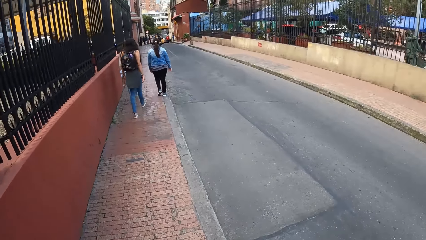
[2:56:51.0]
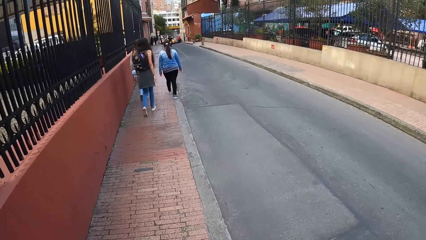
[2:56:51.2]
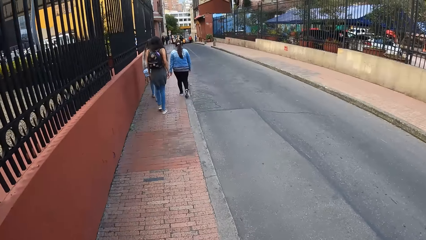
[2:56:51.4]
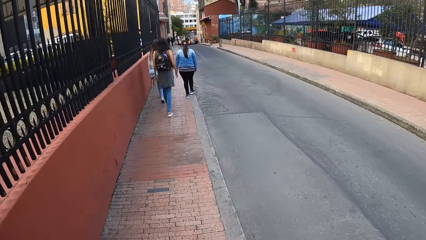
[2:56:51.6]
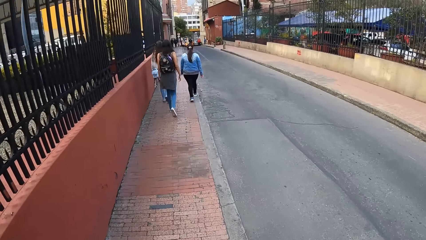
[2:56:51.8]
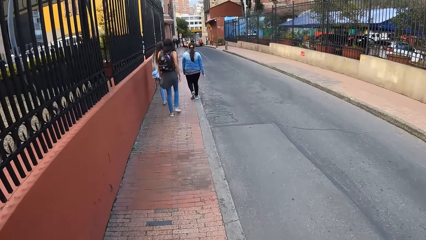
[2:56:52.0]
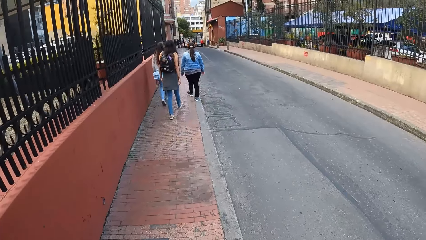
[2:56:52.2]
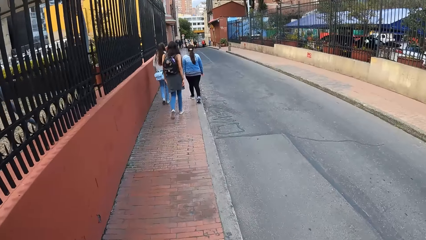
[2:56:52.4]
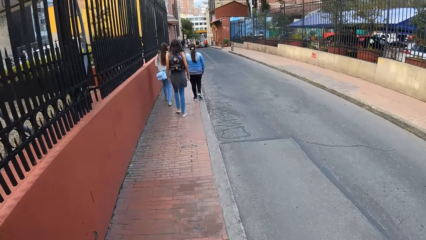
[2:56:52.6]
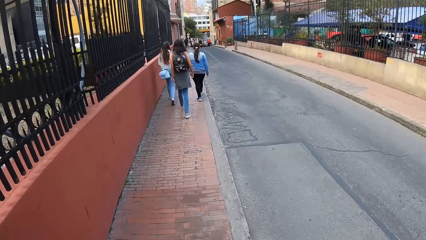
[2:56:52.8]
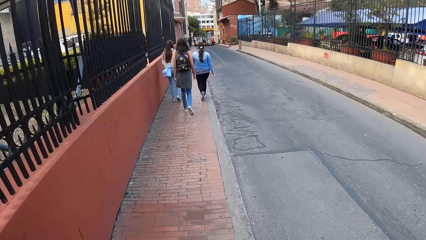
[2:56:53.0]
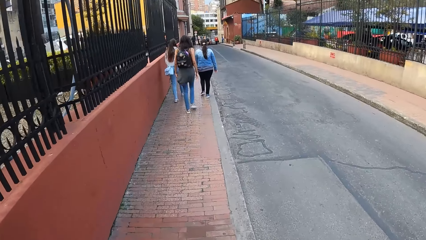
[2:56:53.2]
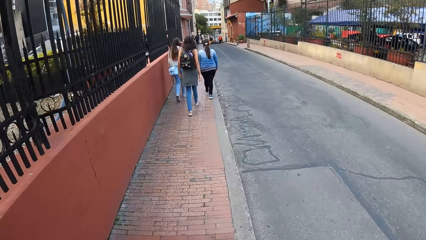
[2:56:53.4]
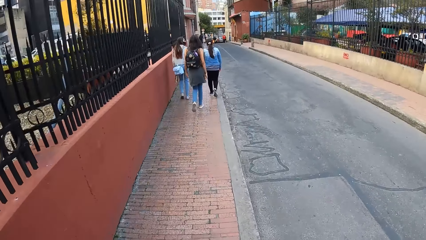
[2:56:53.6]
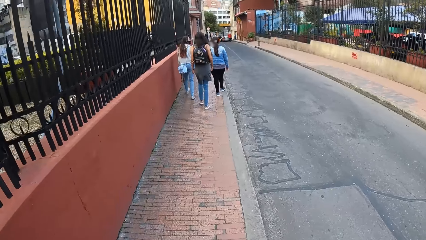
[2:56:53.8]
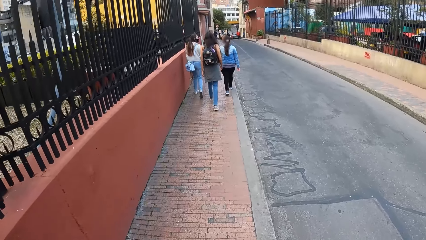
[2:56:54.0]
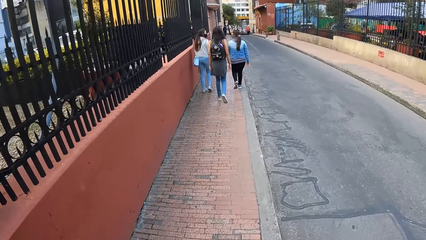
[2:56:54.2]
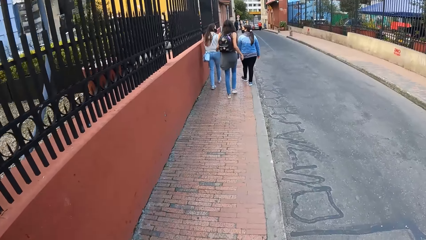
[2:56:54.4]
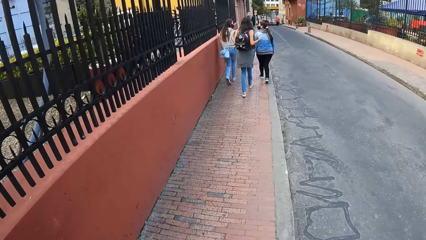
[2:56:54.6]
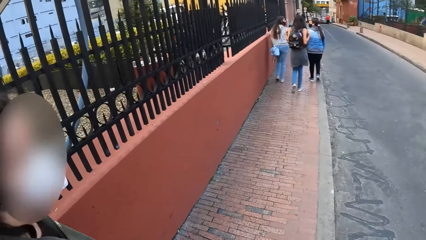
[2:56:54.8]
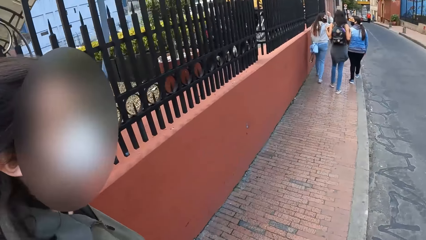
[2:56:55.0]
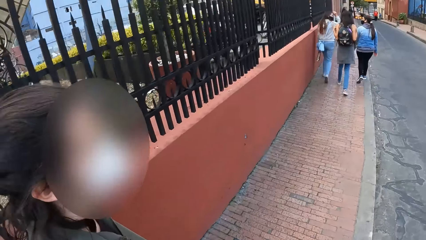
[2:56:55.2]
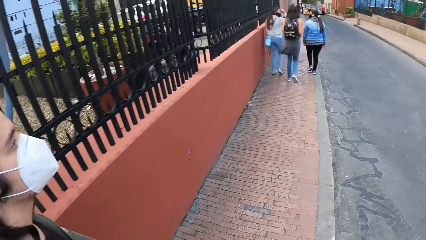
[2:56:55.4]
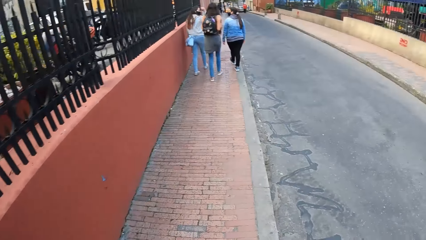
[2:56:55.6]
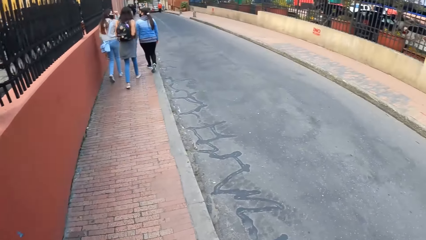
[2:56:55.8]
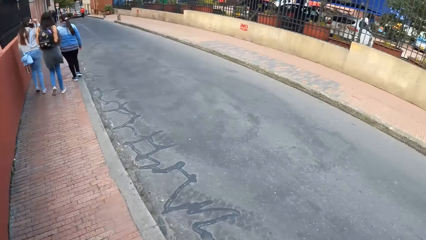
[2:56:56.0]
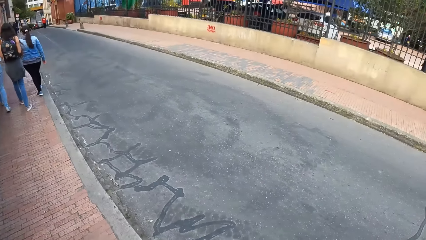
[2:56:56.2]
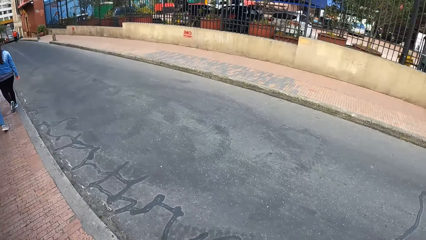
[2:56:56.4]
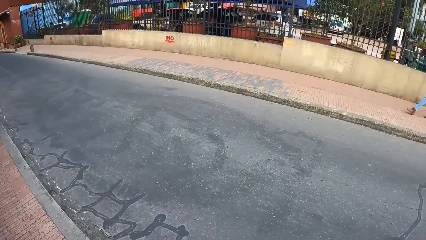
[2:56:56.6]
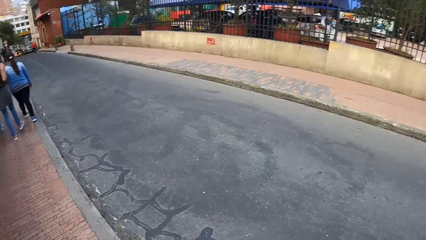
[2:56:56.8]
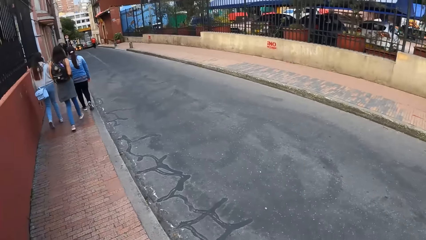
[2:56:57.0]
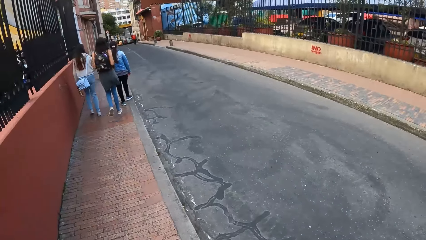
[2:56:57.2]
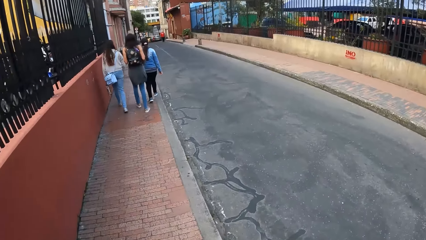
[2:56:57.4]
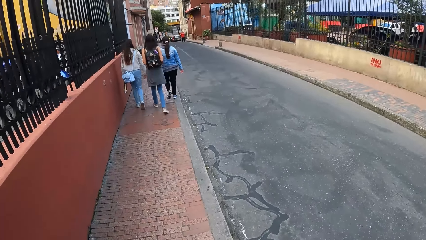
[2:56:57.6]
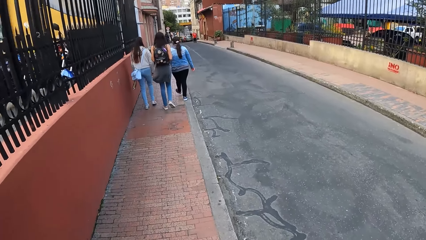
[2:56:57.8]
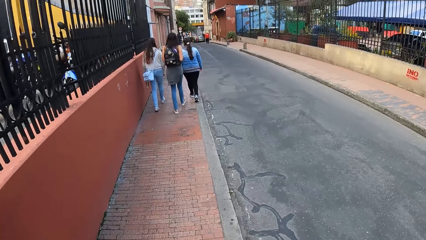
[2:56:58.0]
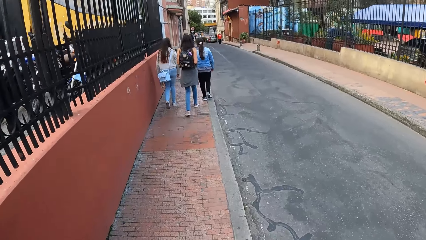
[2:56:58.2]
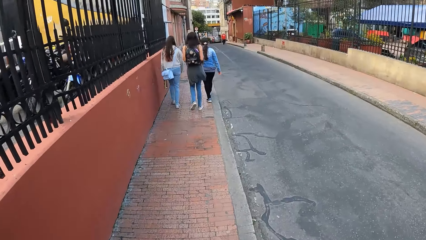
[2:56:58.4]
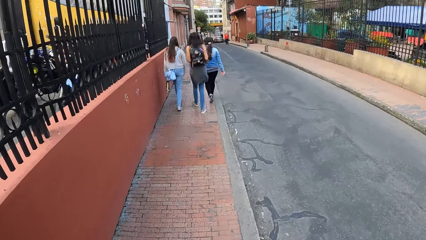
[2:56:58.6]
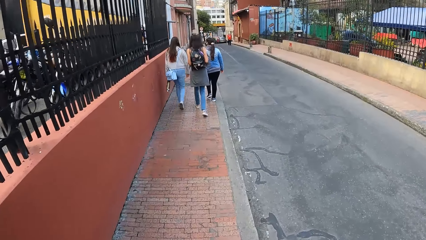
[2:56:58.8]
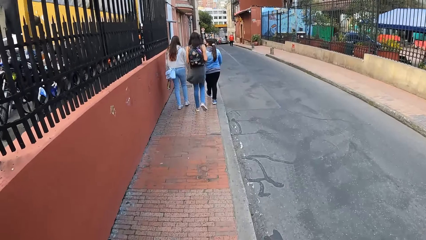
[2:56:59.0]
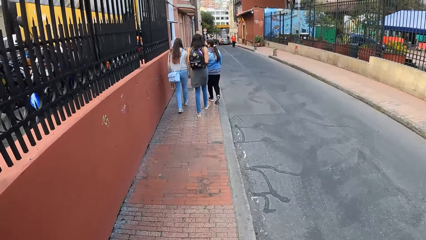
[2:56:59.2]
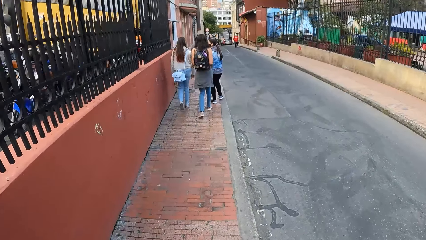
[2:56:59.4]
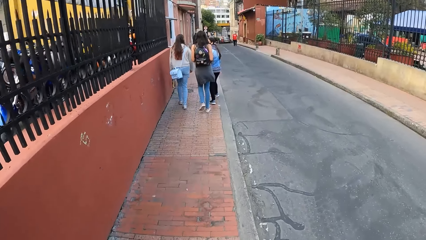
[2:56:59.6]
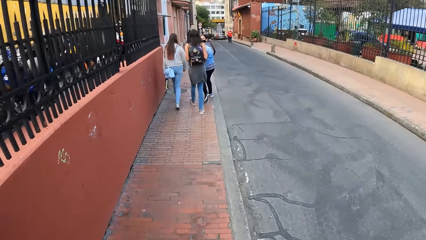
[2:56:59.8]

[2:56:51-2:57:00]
The woman touches both shoulders with both hands. Another woman makes gestures with her right hand.
